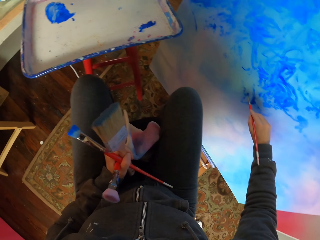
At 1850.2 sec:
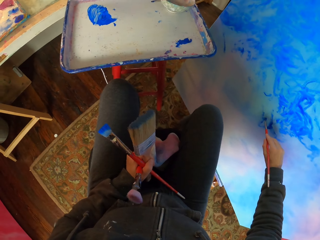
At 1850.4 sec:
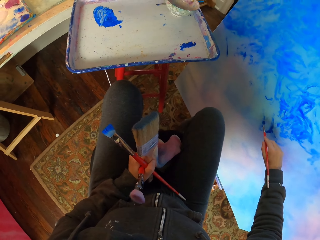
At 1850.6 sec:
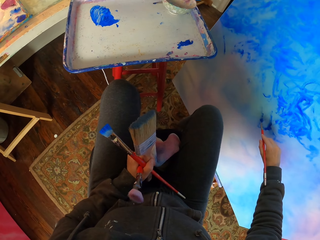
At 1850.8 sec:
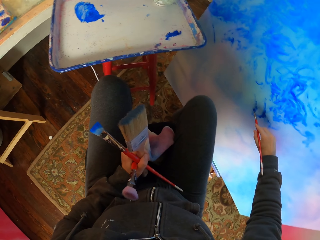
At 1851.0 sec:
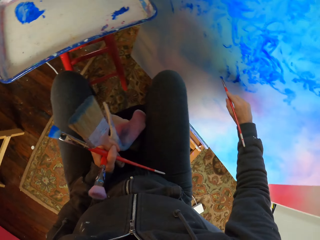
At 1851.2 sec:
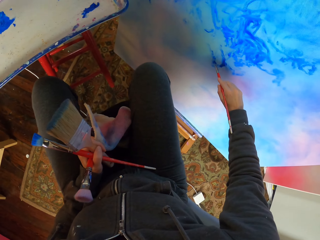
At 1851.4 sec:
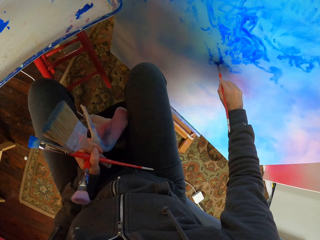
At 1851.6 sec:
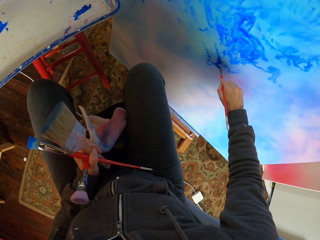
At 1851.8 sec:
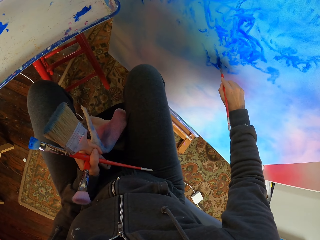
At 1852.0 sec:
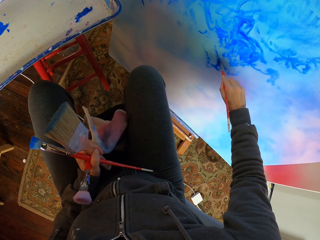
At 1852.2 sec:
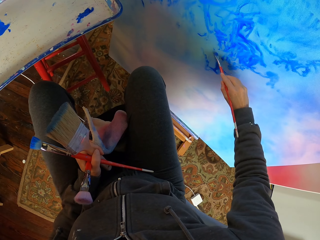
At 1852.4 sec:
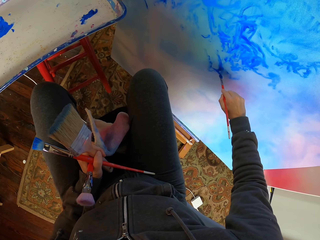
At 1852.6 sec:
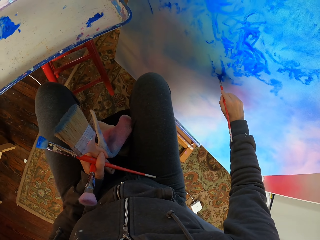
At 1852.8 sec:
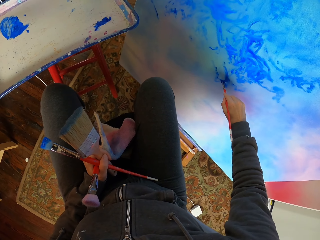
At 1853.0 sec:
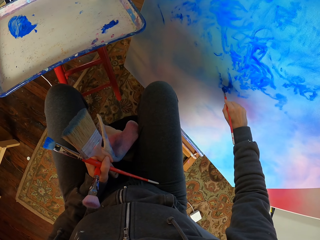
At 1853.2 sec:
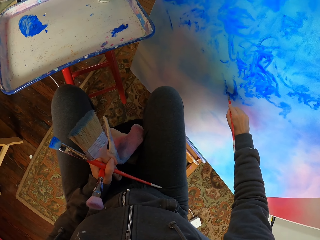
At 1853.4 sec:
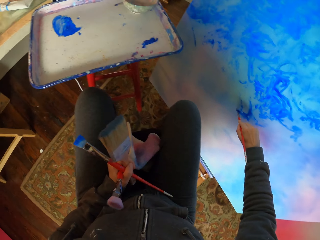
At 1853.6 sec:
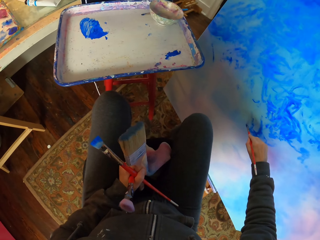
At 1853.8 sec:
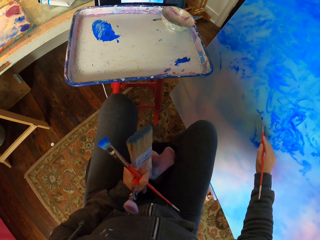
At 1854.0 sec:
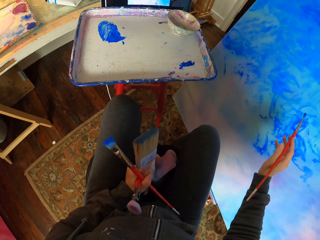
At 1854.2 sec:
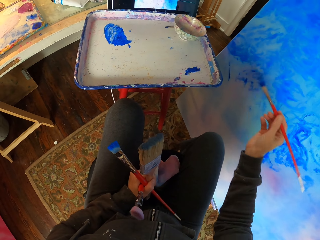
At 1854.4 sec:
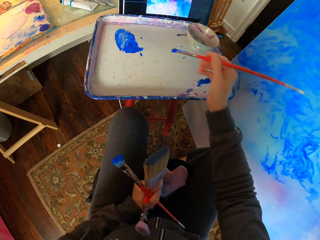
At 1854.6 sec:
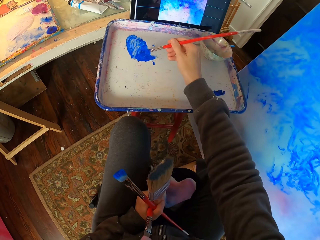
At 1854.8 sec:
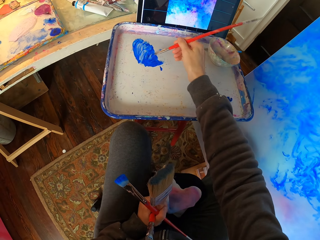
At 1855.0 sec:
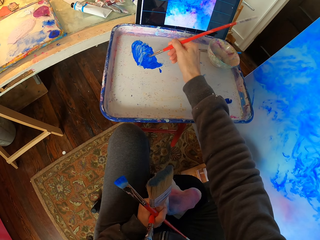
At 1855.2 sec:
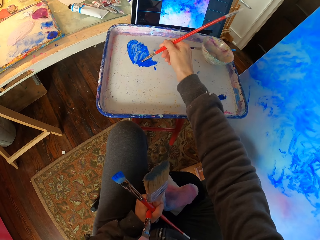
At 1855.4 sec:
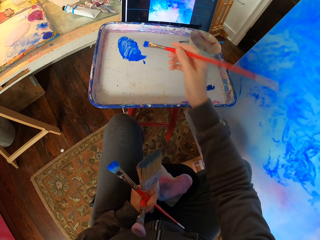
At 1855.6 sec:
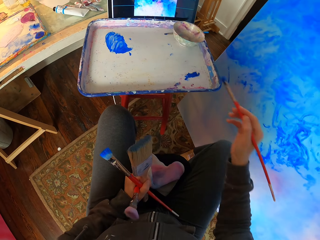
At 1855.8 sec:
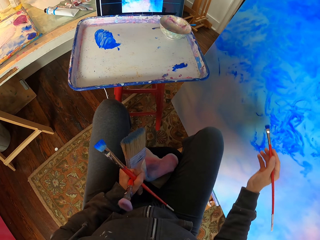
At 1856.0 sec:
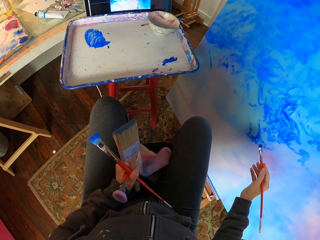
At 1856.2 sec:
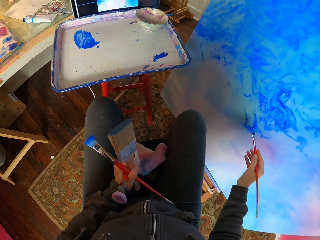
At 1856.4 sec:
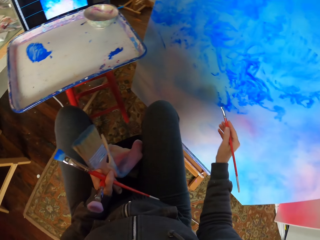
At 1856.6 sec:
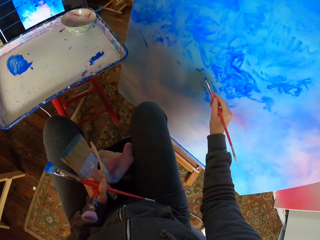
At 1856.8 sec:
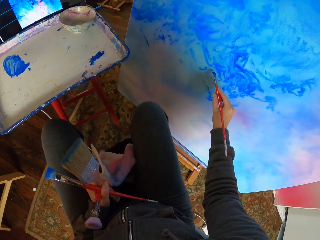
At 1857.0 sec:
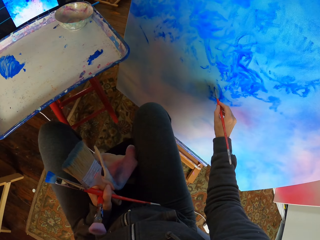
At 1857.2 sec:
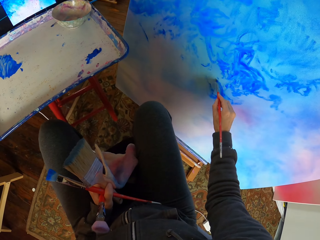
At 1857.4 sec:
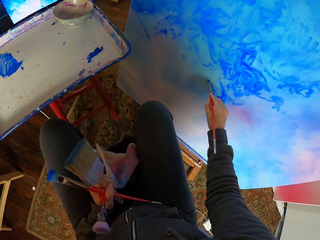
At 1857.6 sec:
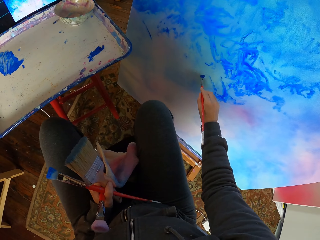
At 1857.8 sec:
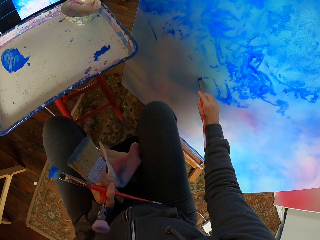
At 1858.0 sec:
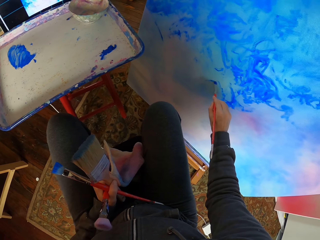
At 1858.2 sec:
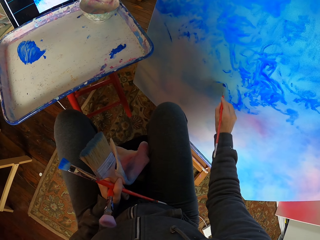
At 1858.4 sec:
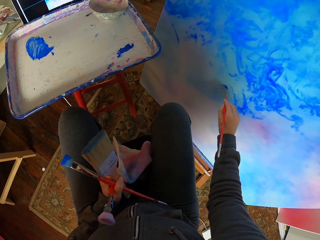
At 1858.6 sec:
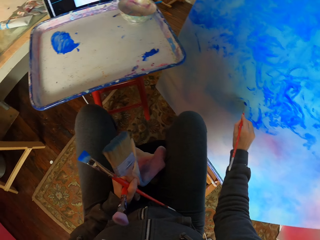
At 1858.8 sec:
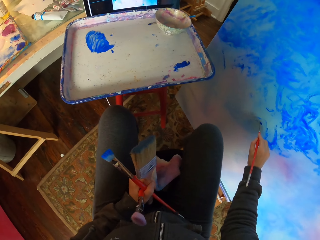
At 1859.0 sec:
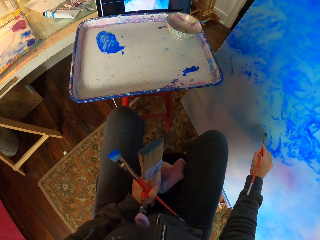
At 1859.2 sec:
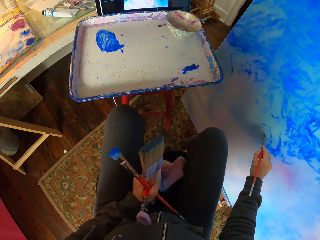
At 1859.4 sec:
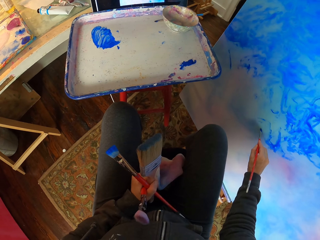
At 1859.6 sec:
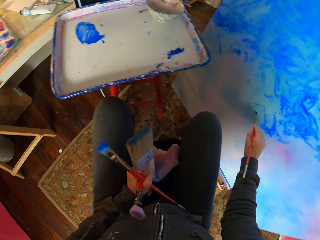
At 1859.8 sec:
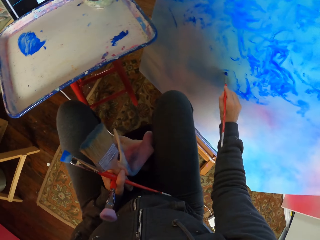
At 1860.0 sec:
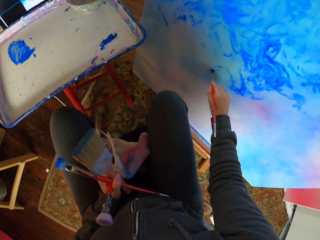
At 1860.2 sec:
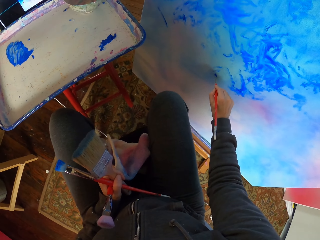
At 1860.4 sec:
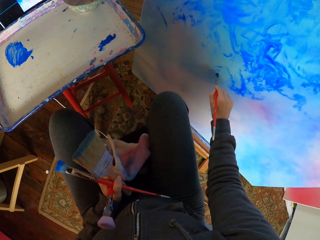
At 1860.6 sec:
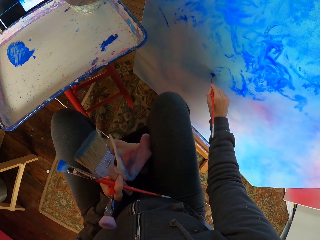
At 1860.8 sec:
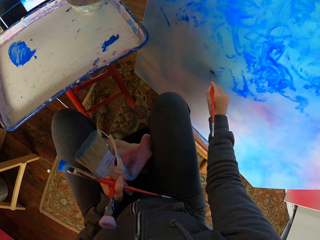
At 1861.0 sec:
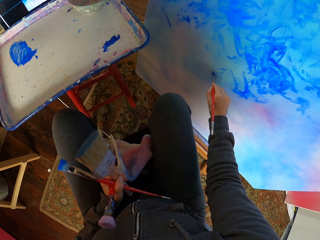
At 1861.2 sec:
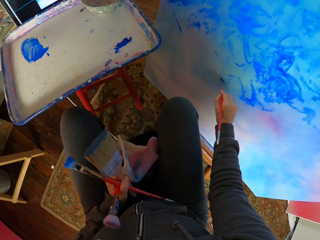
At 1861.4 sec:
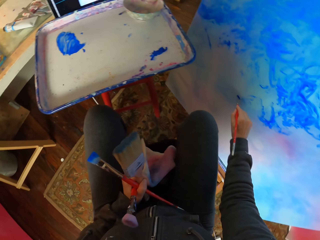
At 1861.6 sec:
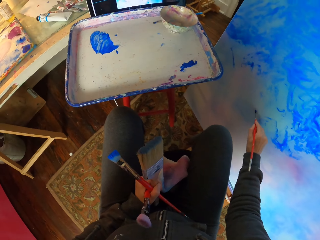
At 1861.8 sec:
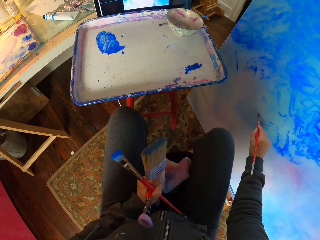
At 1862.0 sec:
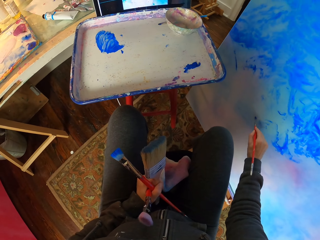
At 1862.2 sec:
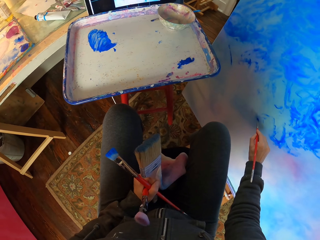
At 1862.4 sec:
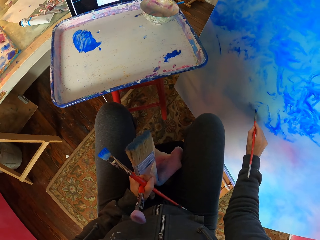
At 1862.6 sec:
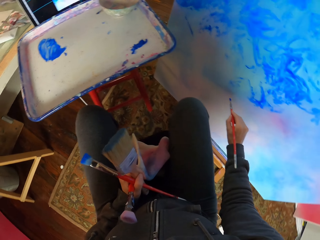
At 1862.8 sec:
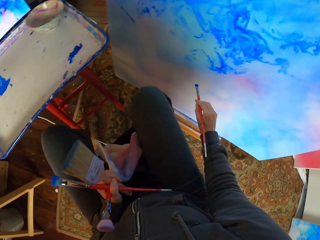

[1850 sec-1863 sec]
The camera wearer applies paint on the brush. They paint art with the brush.

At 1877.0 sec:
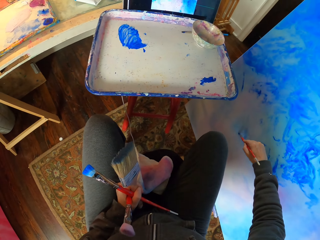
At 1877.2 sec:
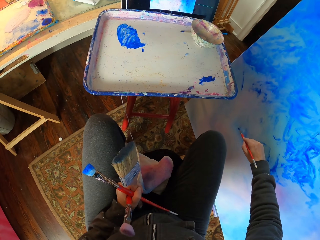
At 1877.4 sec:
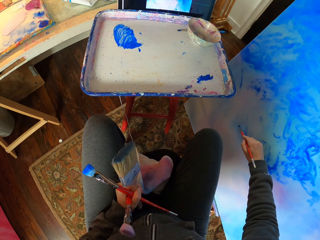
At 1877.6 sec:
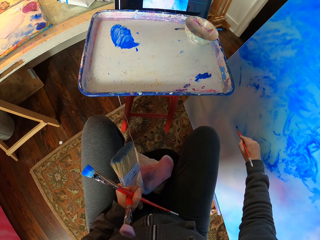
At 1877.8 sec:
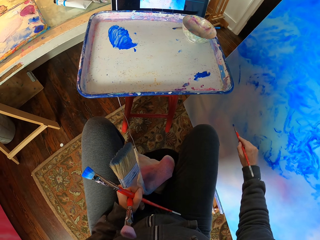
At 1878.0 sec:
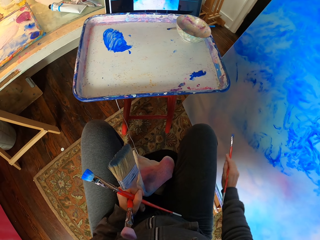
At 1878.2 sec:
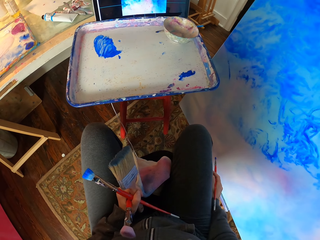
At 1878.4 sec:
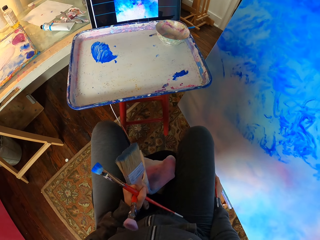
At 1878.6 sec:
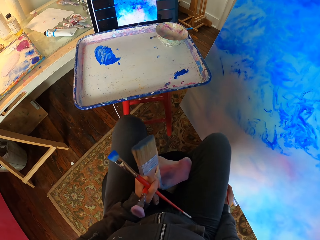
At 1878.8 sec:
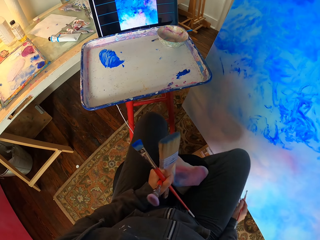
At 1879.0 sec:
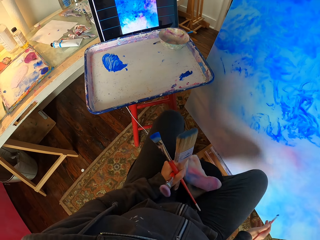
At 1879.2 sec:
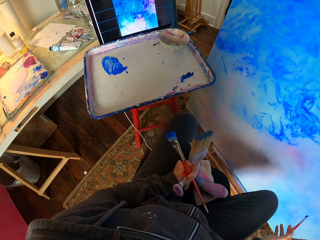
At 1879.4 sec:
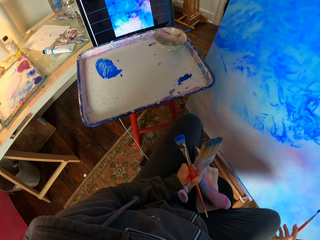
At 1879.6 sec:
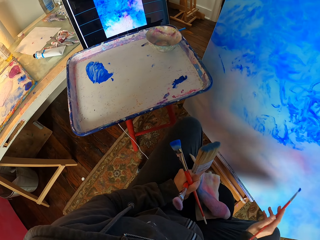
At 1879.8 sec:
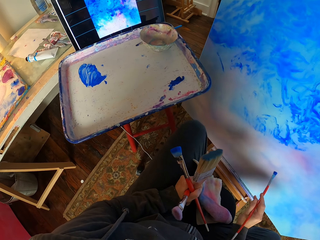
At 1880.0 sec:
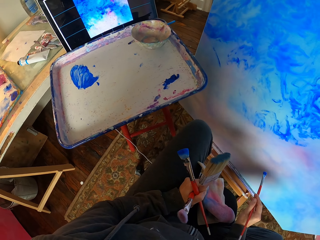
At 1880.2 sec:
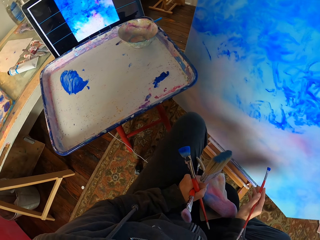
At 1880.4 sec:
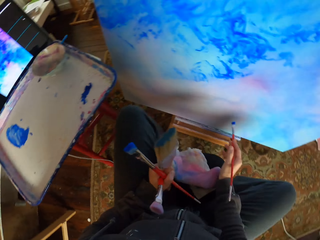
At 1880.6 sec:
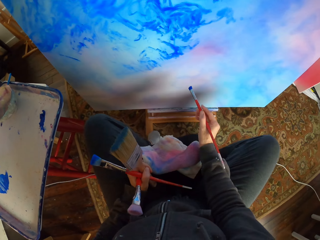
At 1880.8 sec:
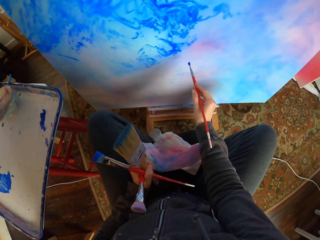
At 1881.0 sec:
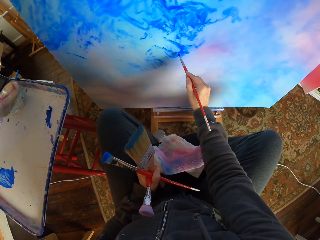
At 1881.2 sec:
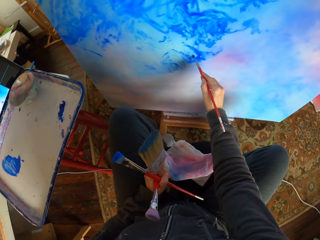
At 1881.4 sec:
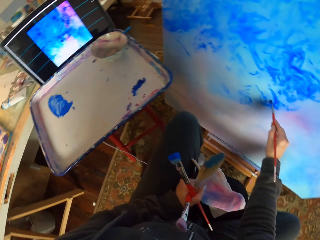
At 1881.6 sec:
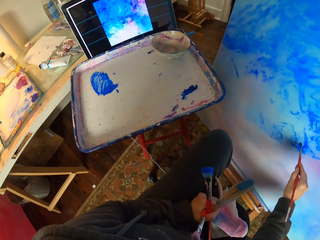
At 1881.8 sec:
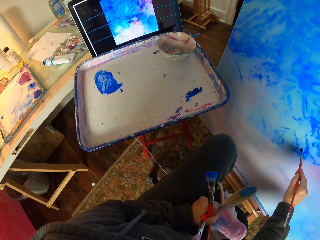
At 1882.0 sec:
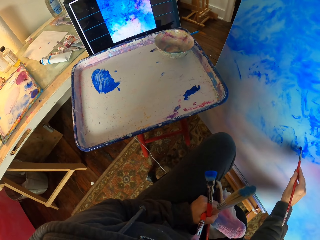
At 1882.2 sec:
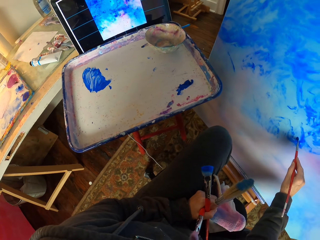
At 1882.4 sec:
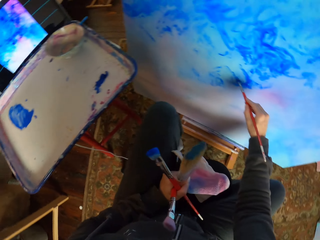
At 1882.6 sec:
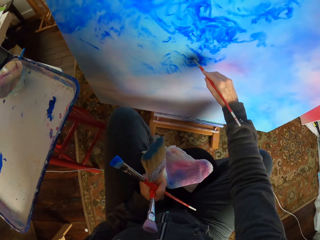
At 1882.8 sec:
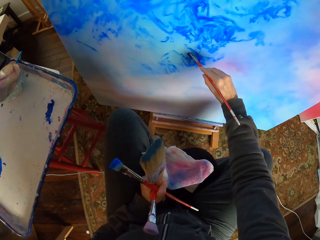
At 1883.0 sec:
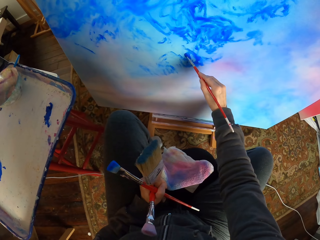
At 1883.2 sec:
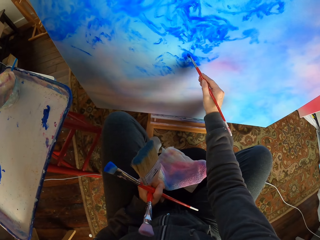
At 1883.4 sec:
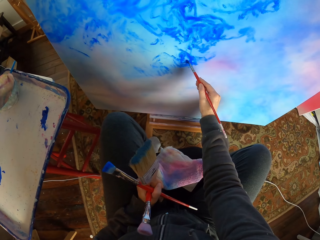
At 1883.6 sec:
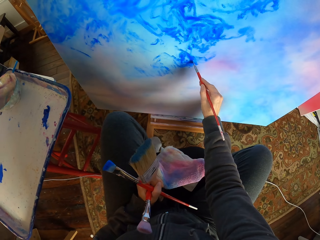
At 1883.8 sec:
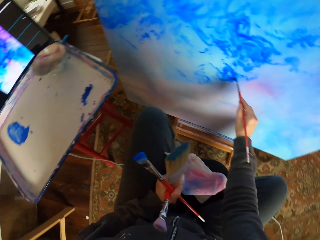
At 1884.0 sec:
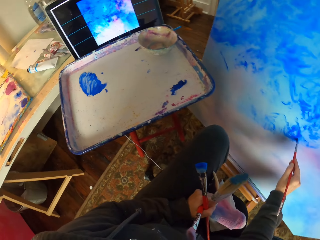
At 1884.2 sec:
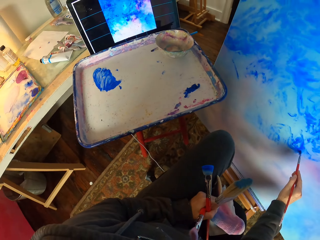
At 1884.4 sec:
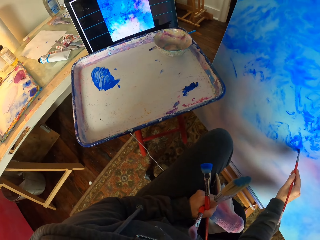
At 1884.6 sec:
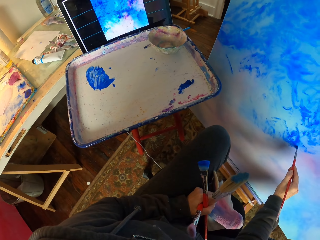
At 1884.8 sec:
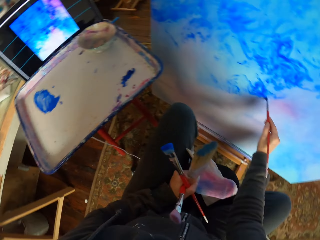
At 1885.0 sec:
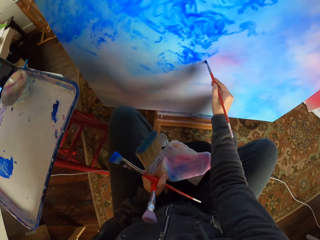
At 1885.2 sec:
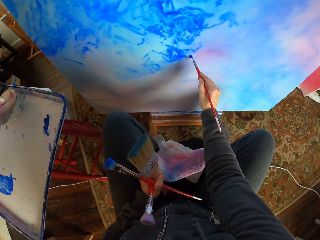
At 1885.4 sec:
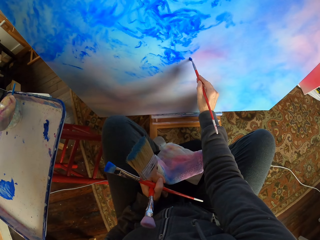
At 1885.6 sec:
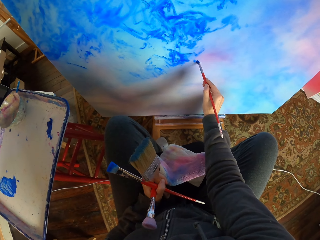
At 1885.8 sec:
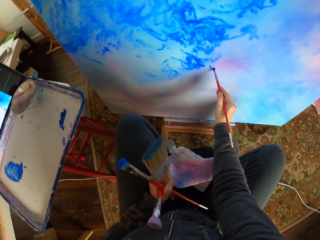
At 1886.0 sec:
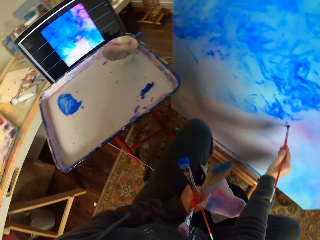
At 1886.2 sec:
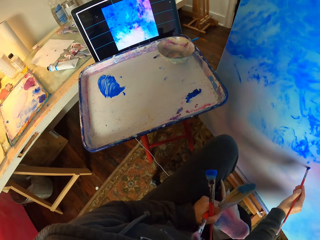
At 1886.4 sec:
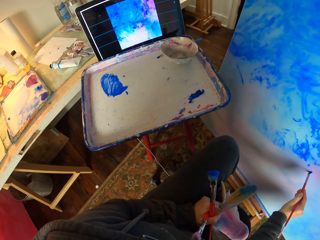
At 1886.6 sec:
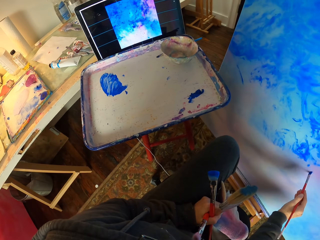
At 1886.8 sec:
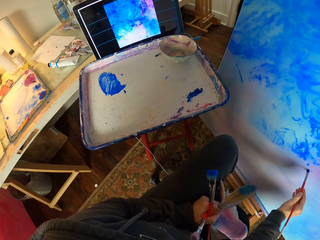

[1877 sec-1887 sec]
The camera wearer looks at the art. They rotate on the board. They paint the art with the brush.
